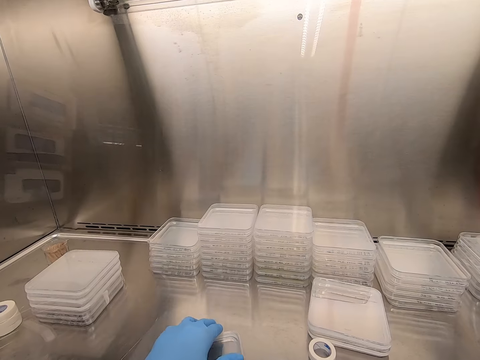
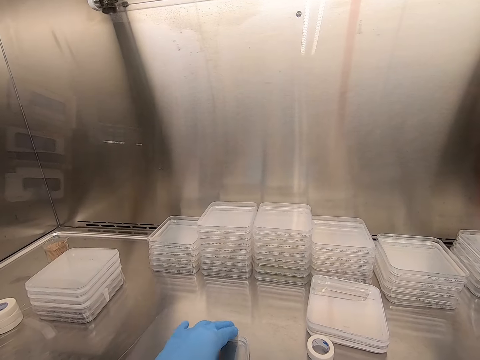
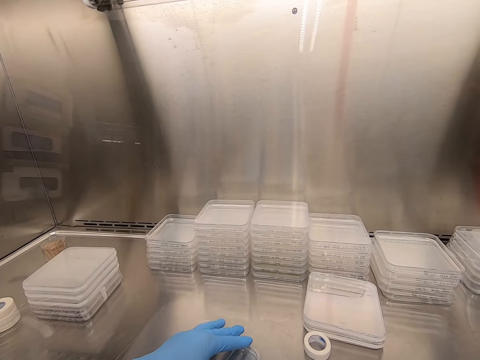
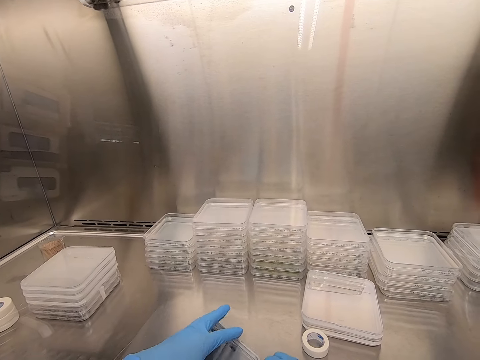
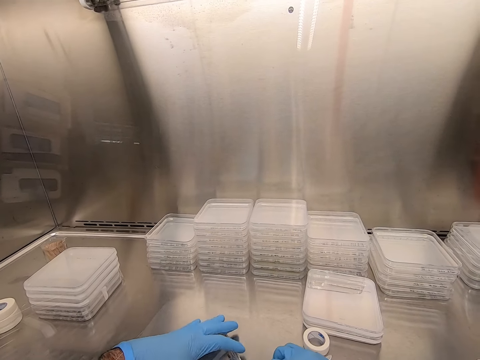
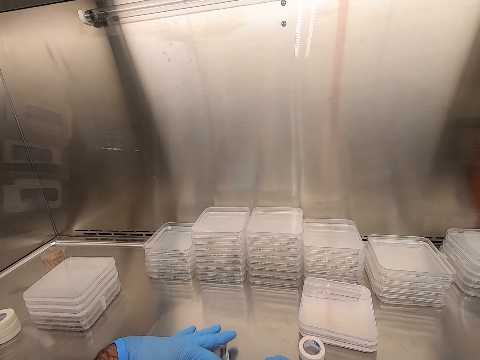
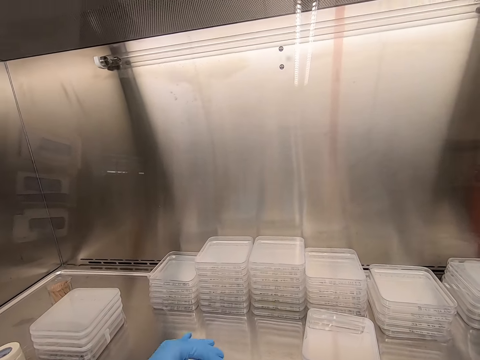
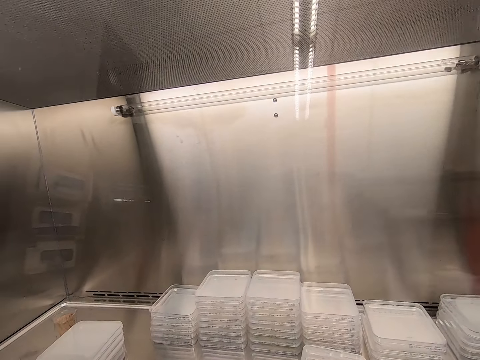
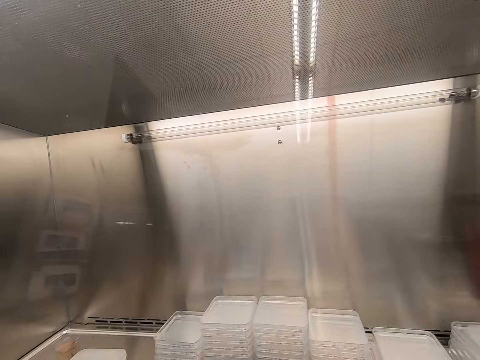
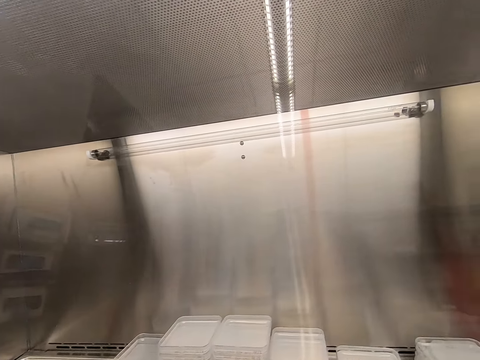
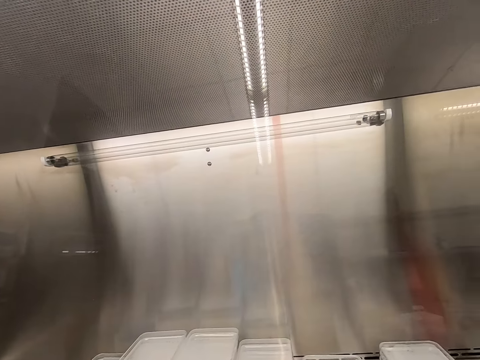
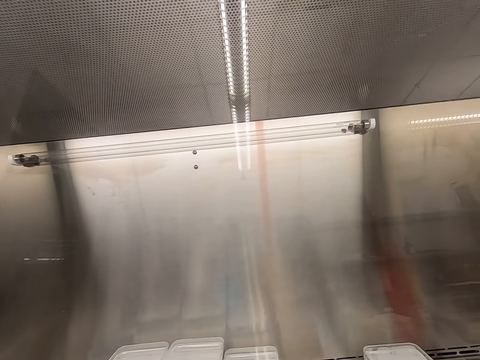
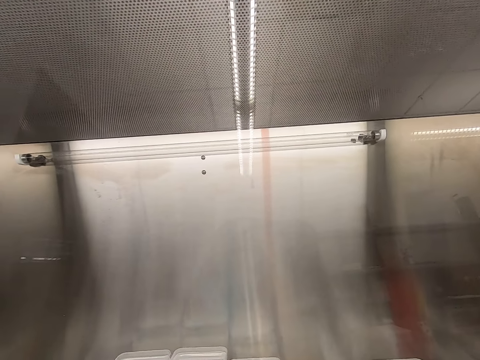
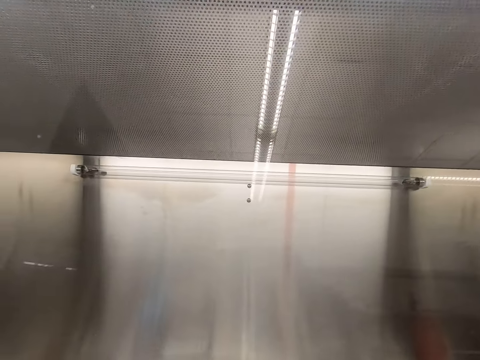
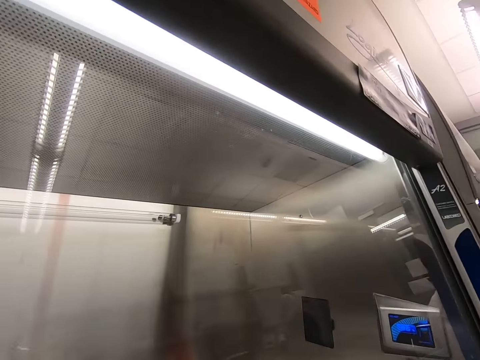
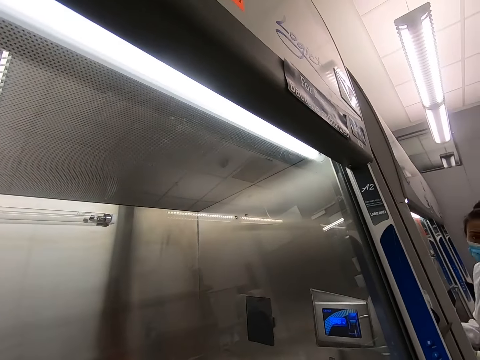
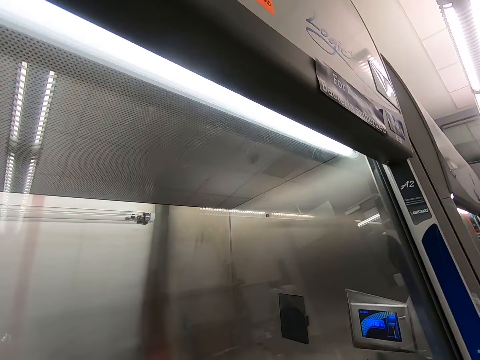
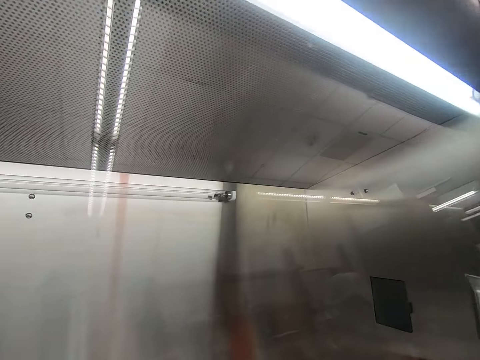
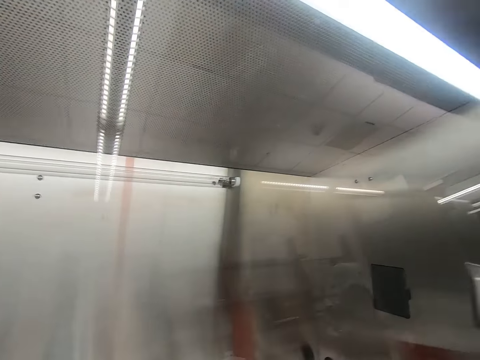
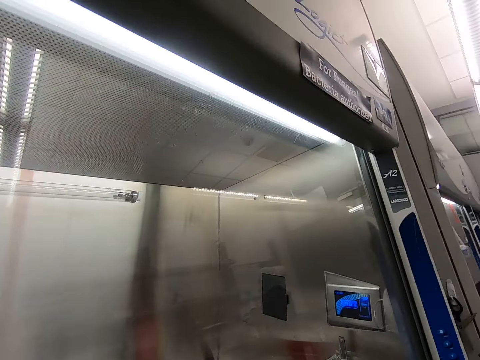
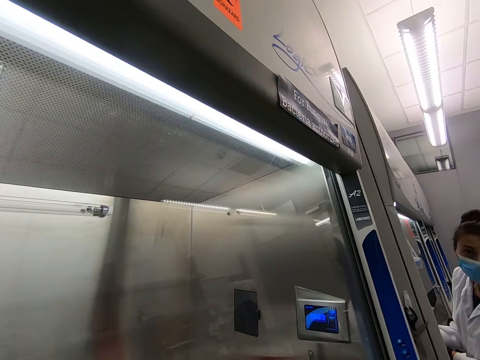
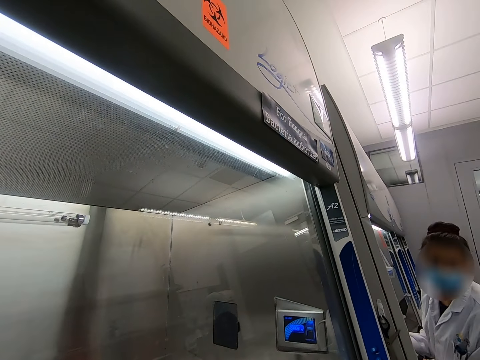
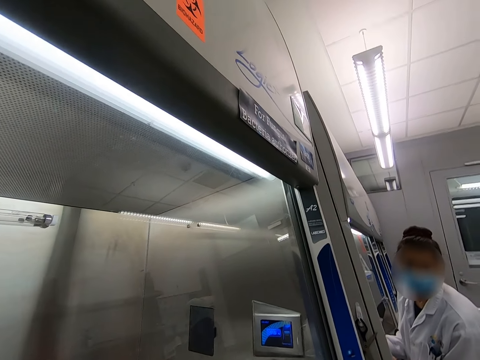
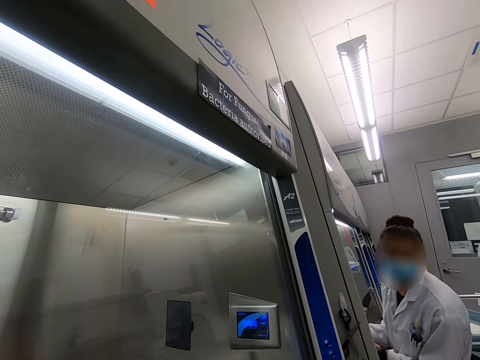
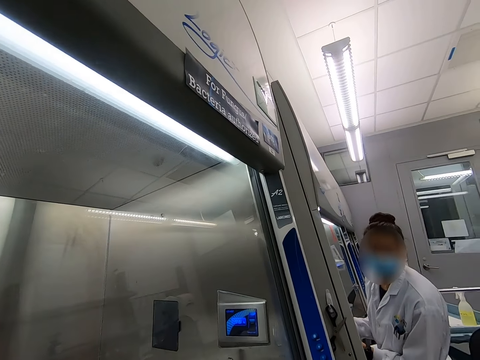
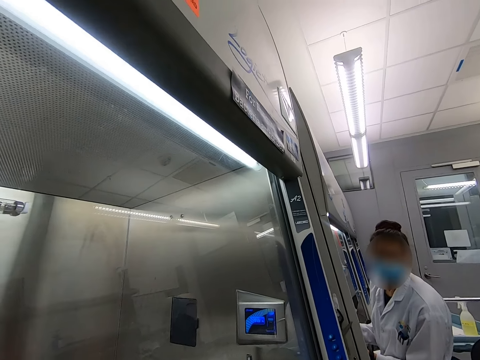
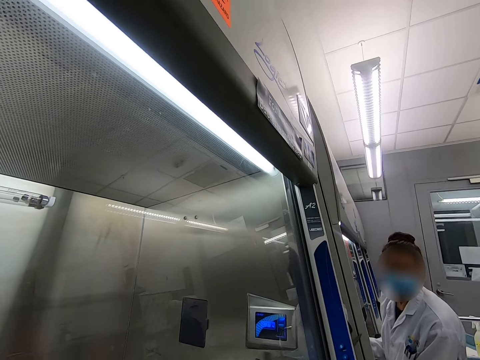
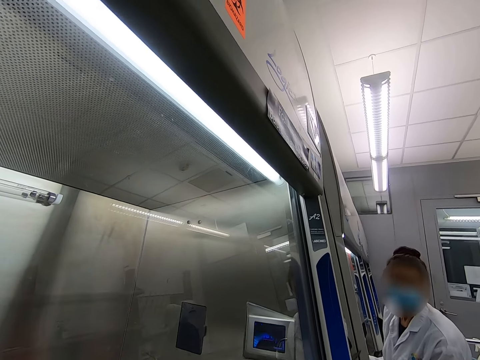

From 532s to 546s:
The camera wearer seals a container. Someone speaks with the camera wearer.

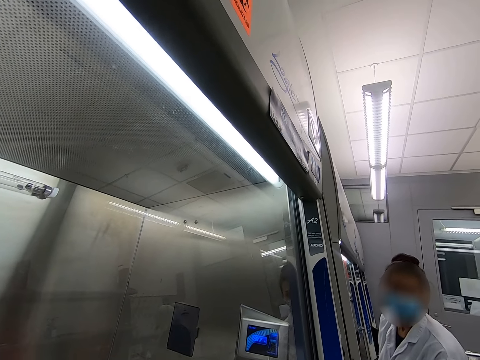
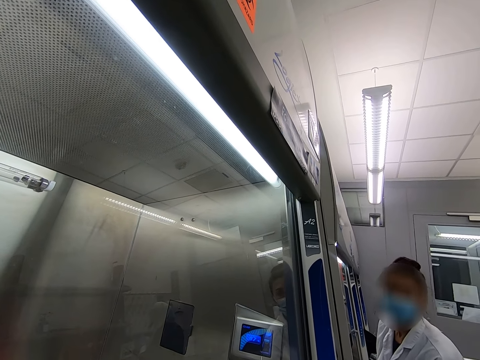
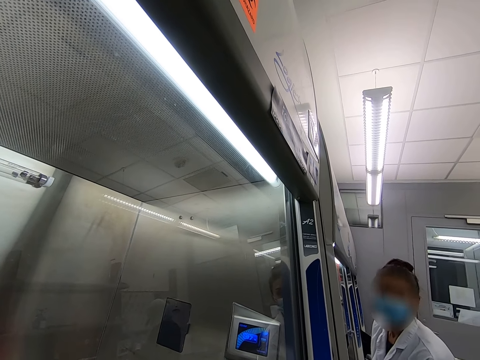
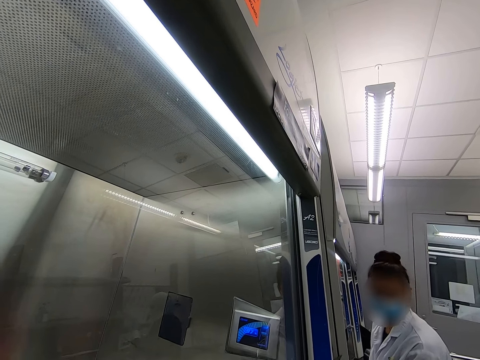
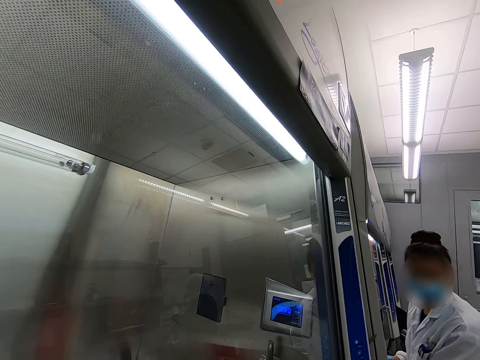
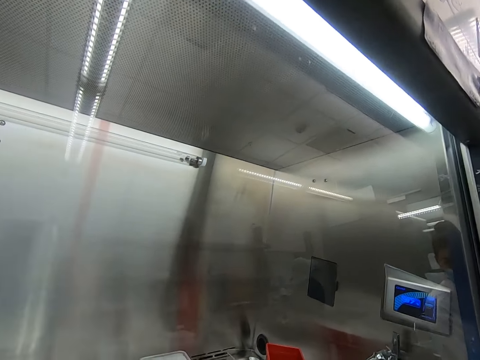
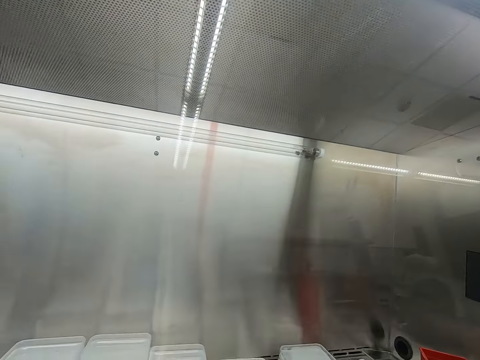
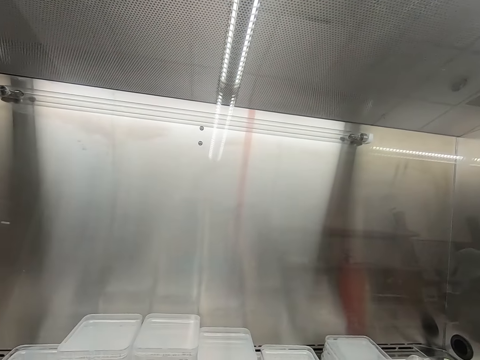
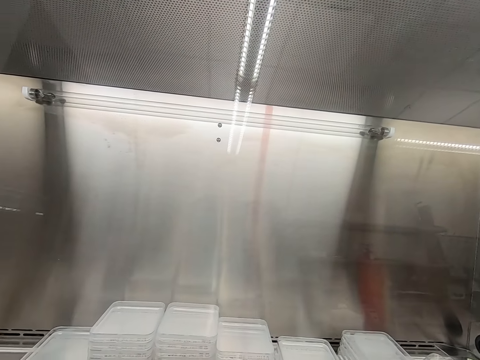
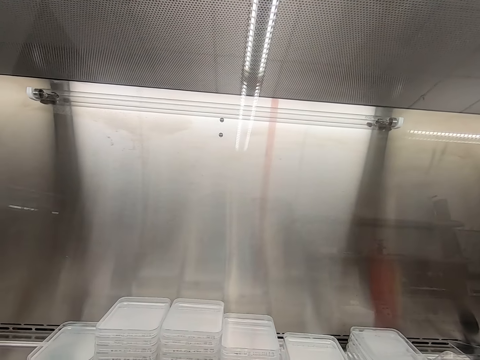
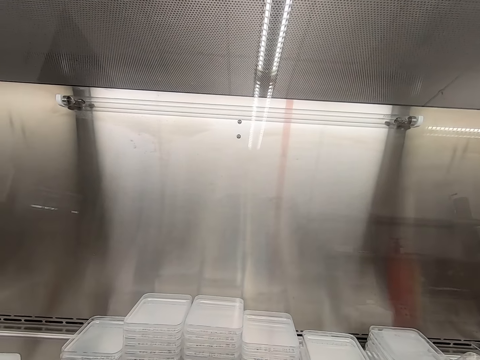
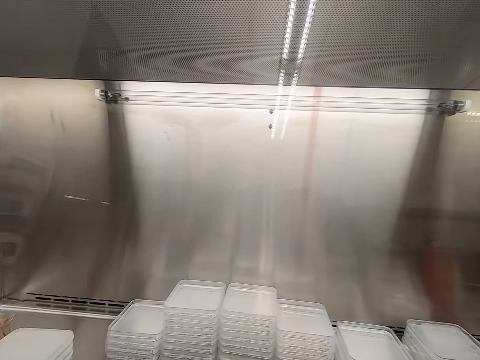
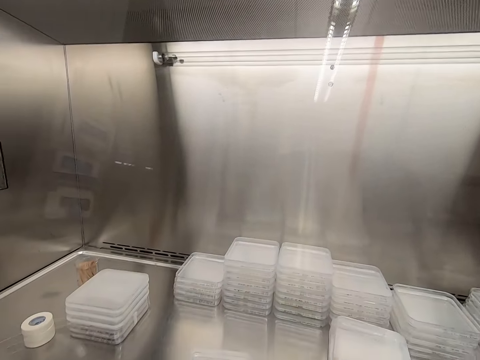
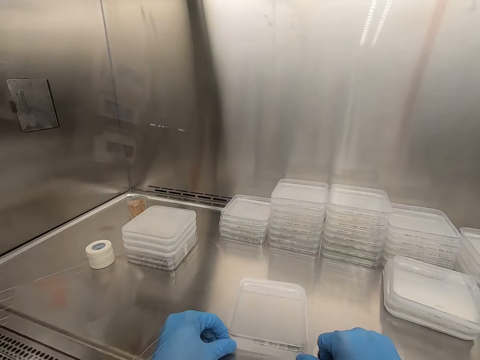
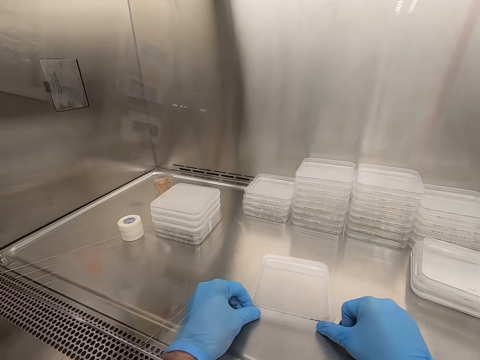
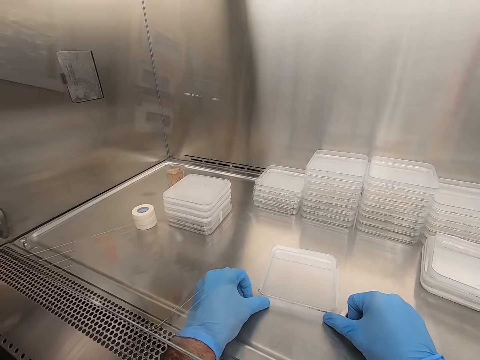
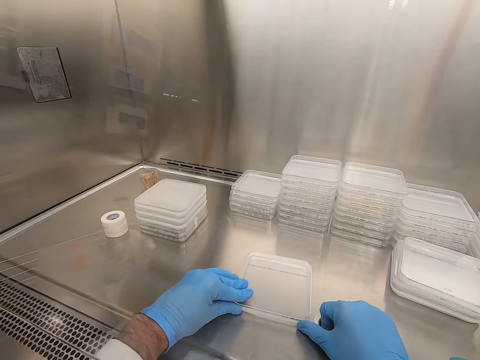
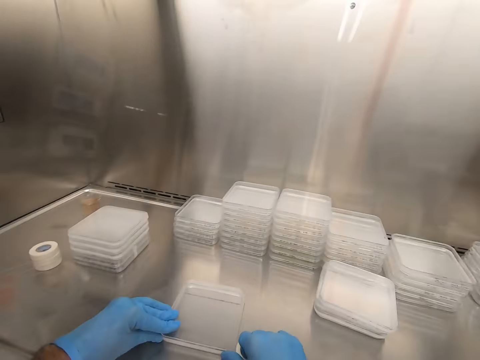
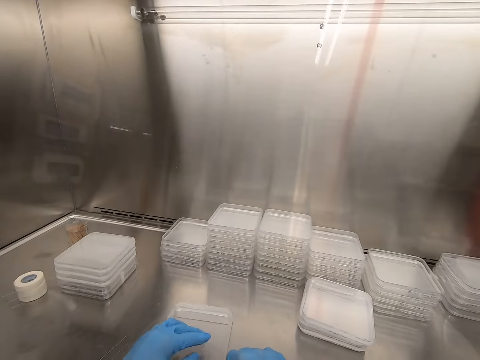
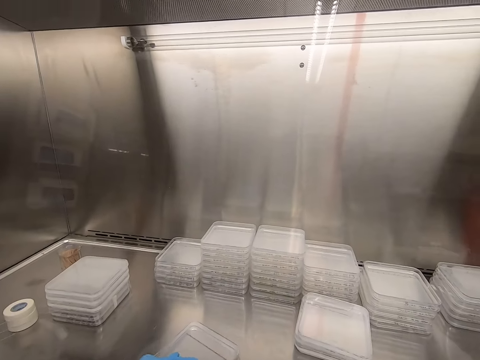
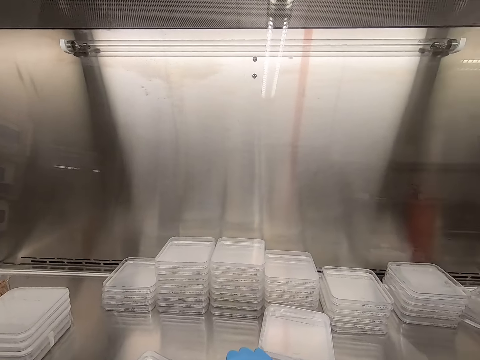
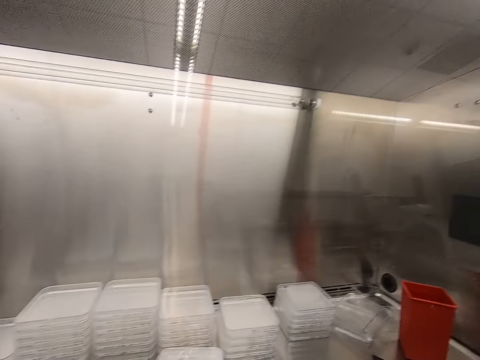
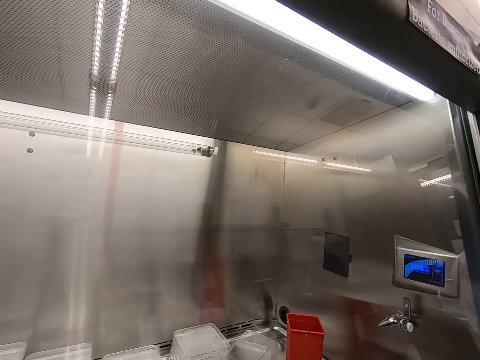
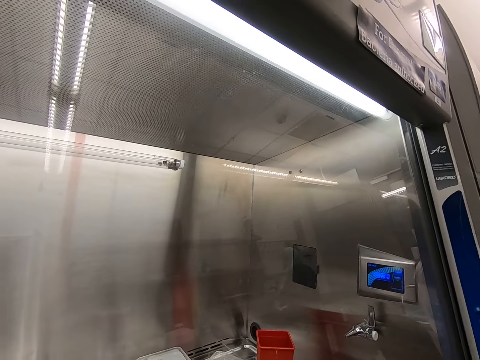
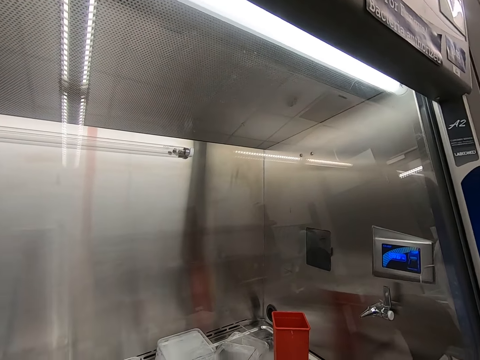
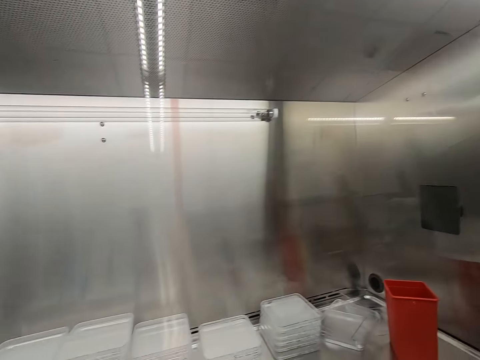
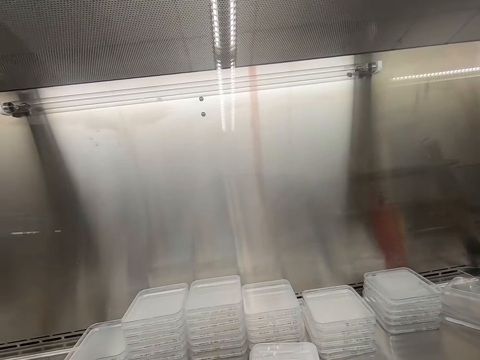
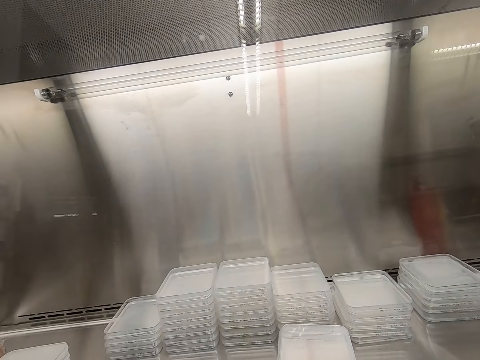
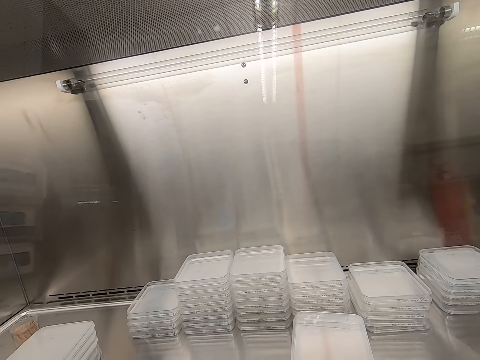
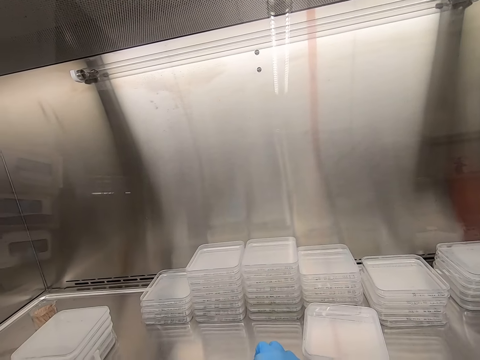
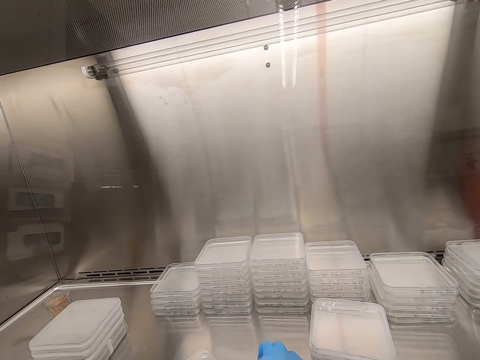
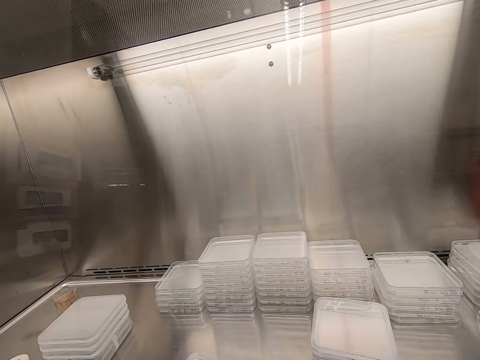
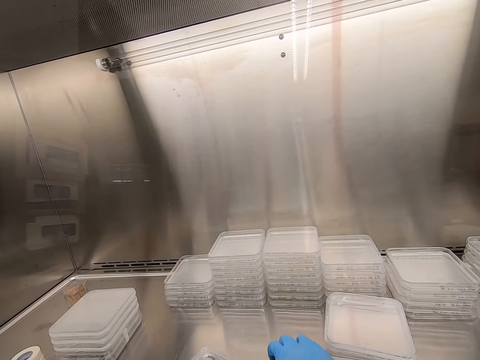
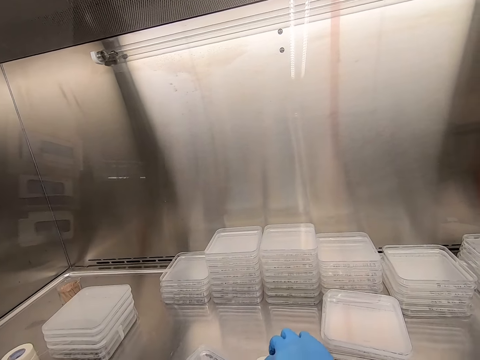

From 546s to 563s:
The camera wearer looks around. They seal a container.
